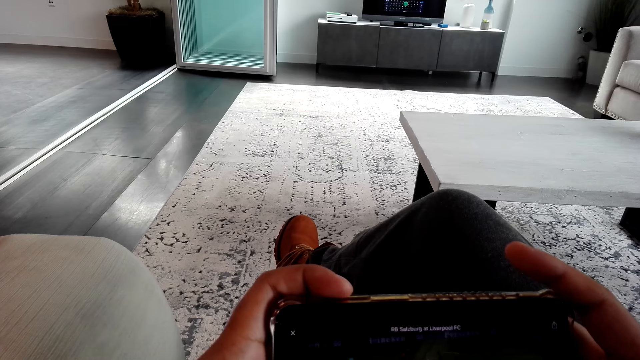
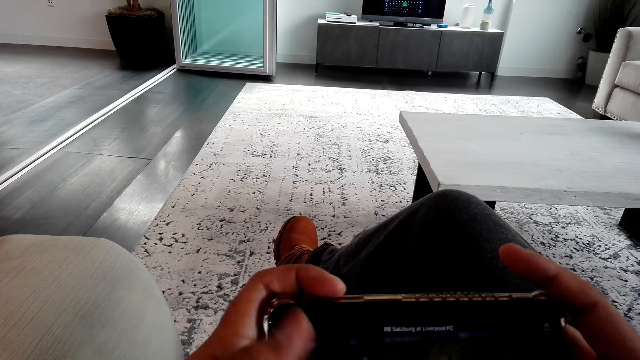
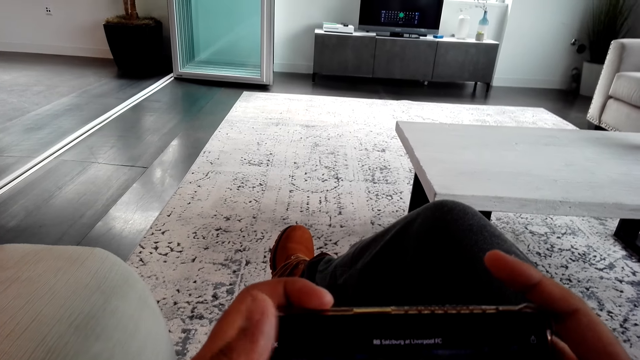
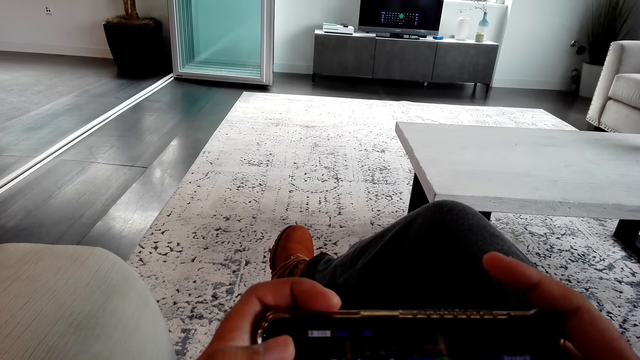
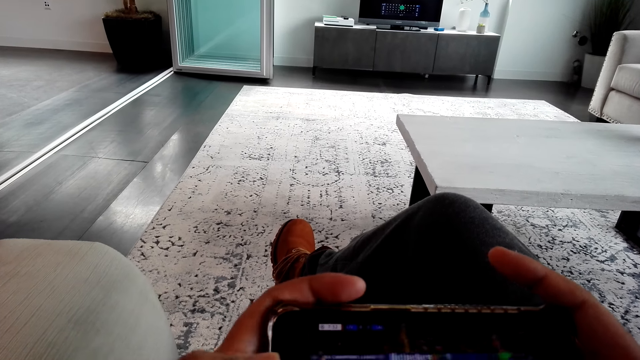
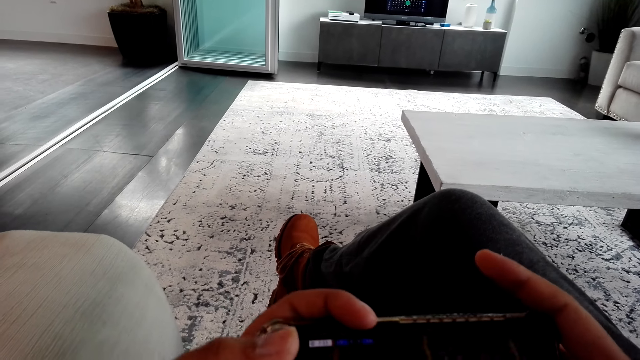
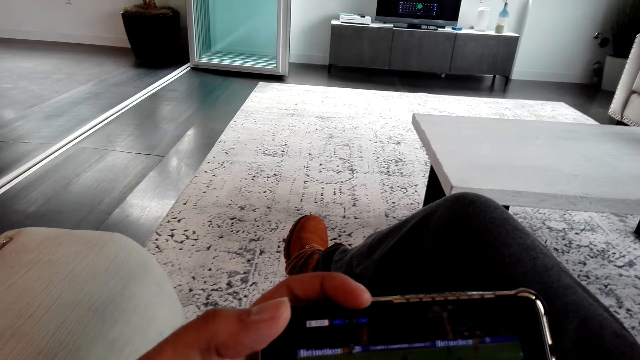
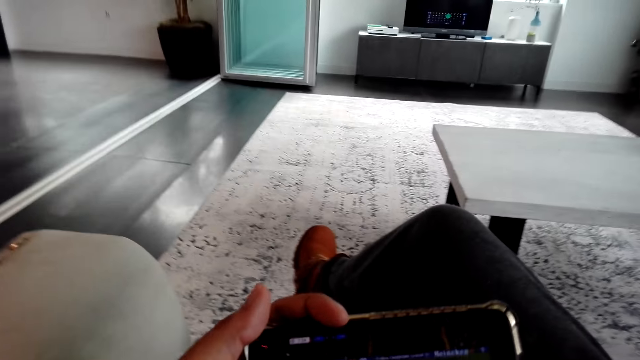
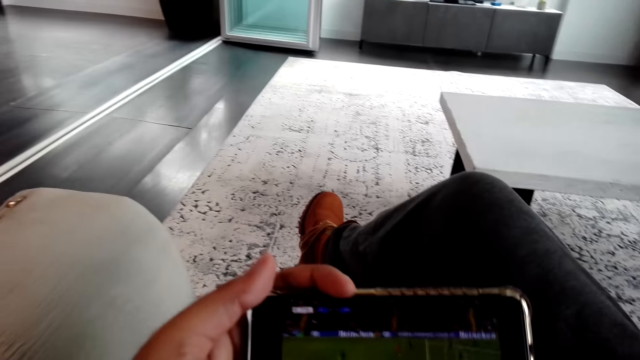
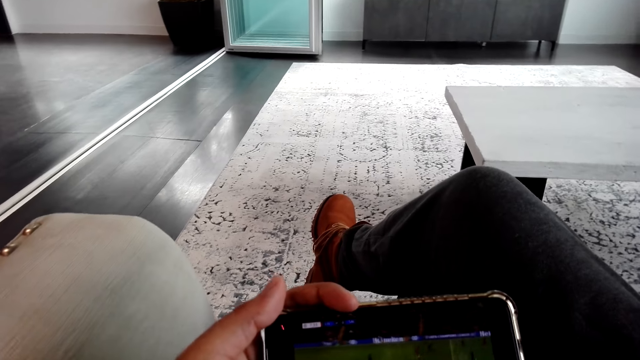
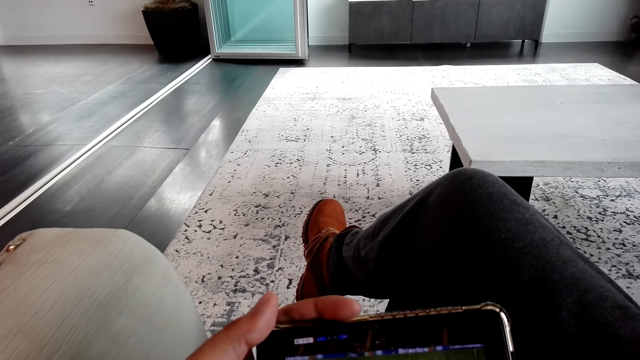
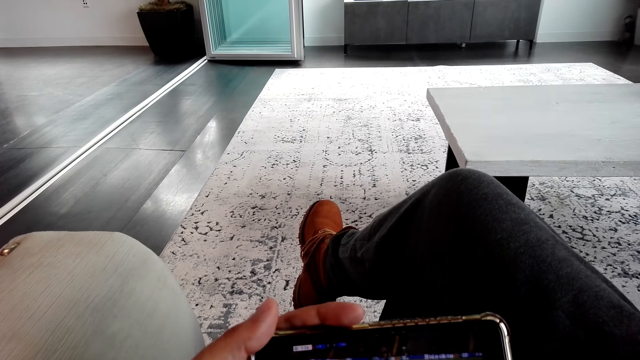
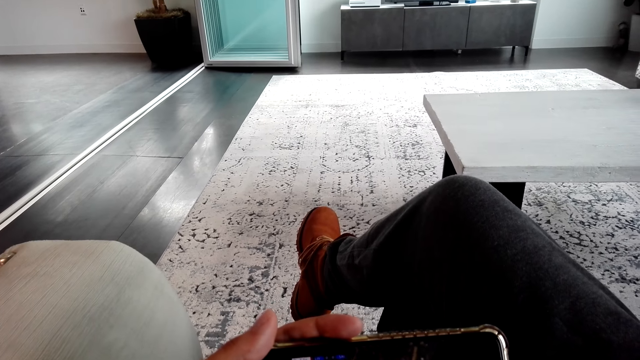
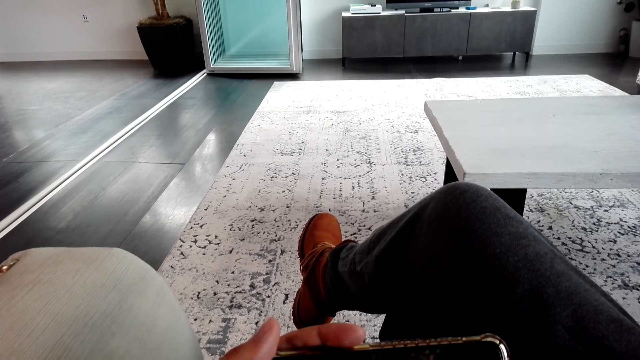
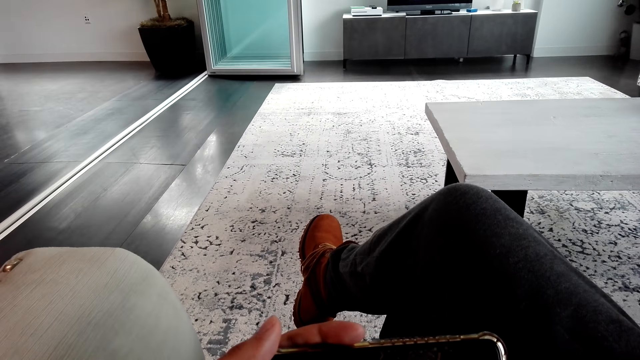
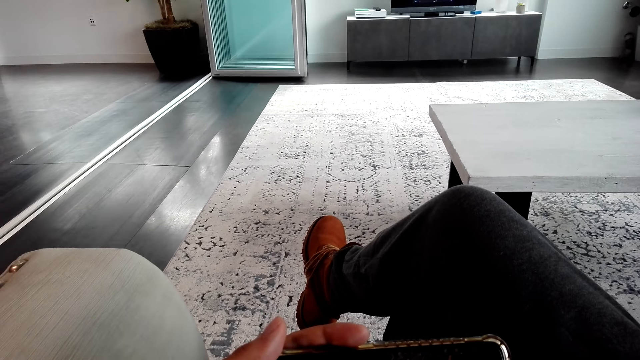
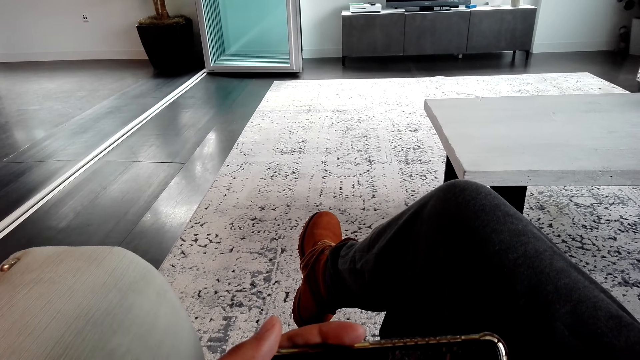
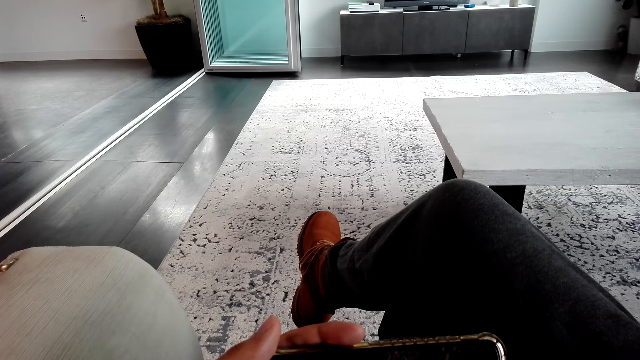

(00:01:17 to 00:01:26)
The camera wearer holds the phone with the right hand. They look at the phone's screen.

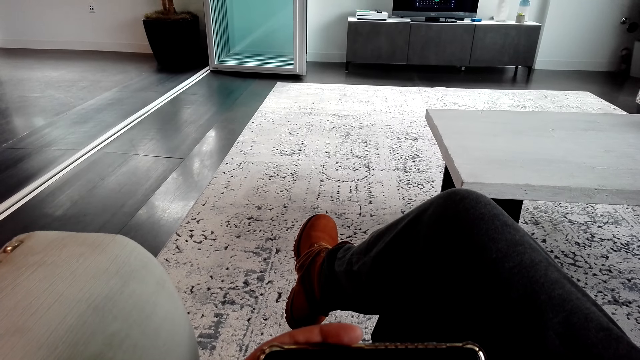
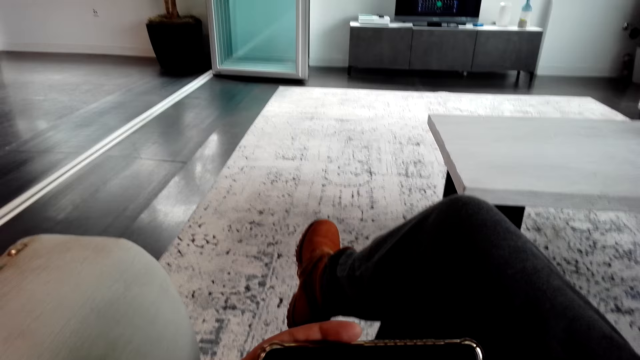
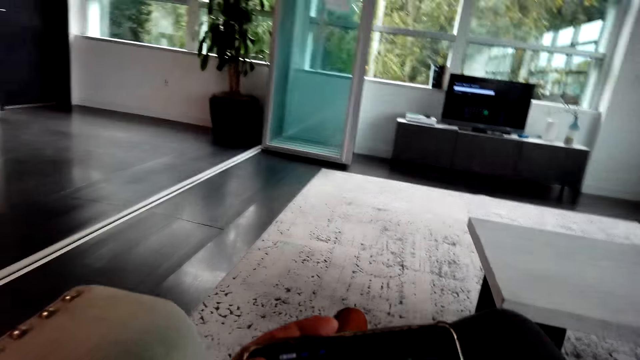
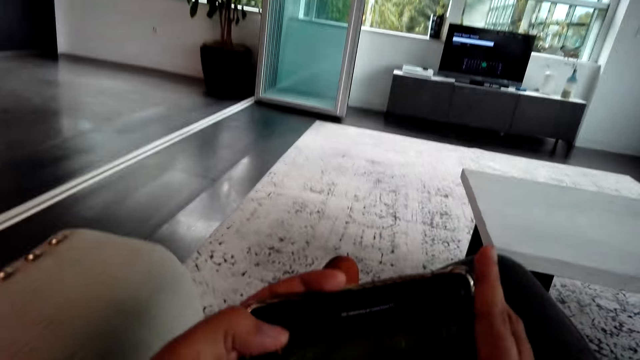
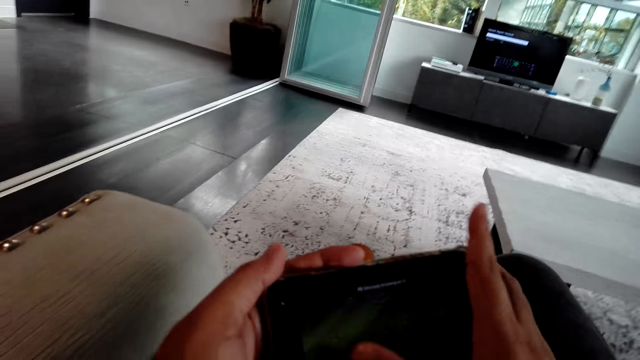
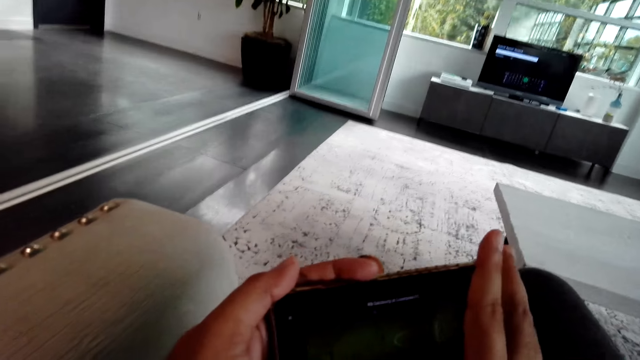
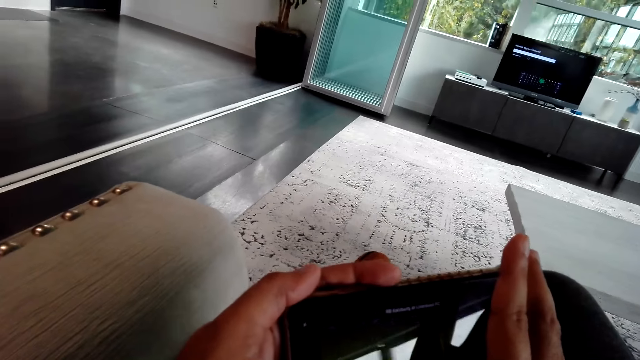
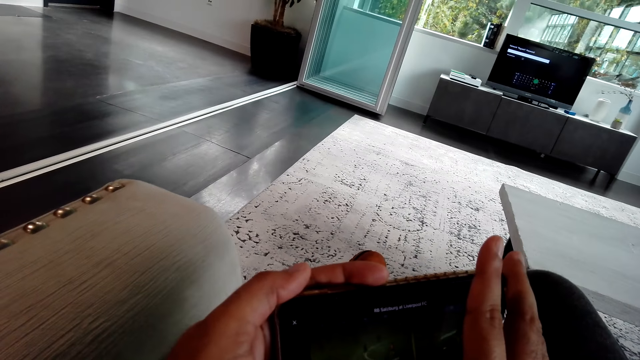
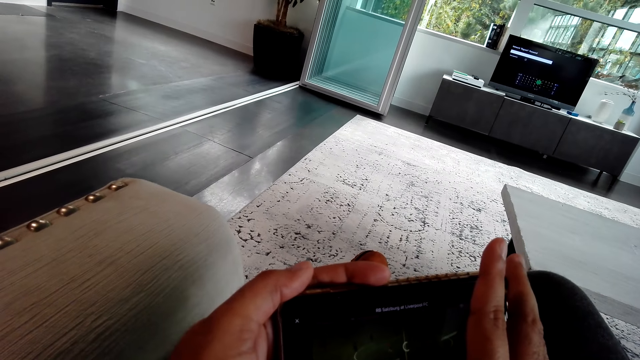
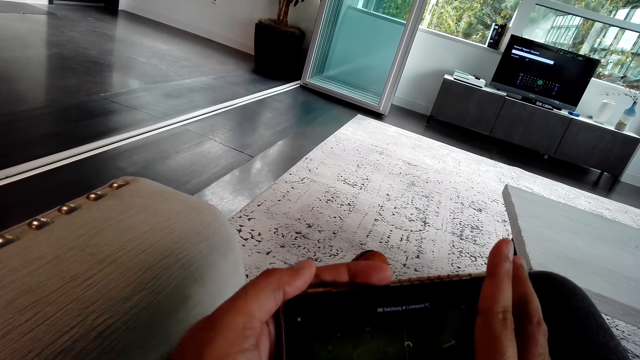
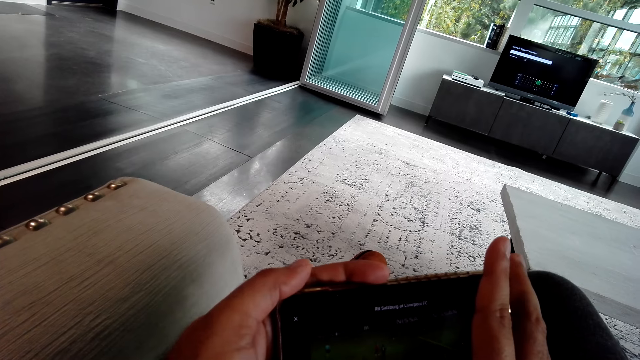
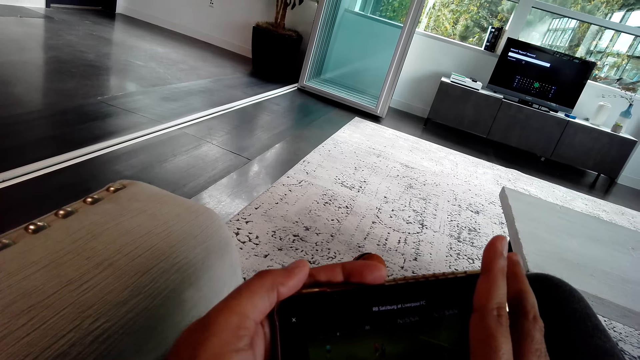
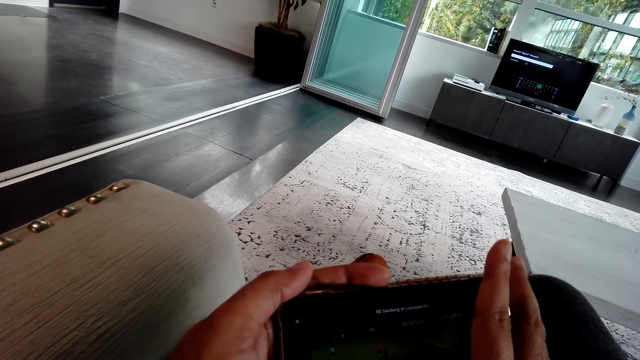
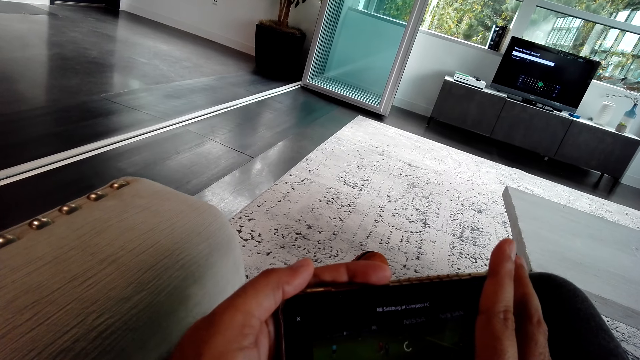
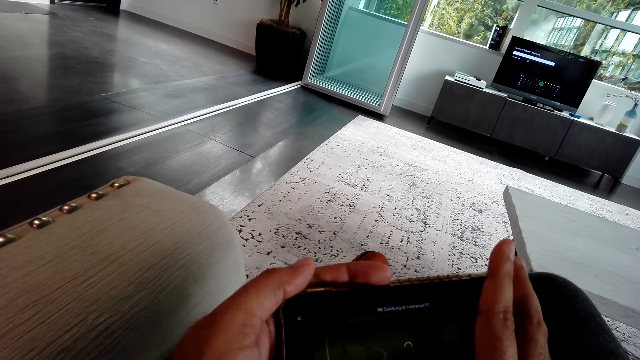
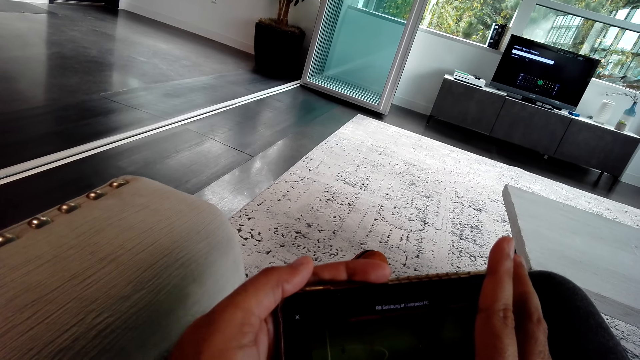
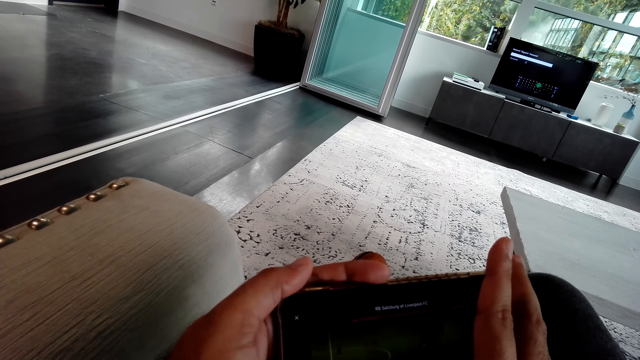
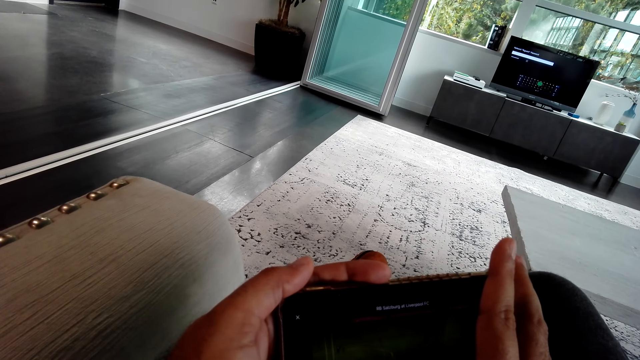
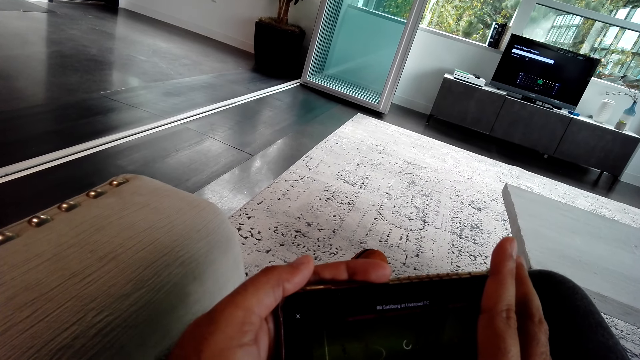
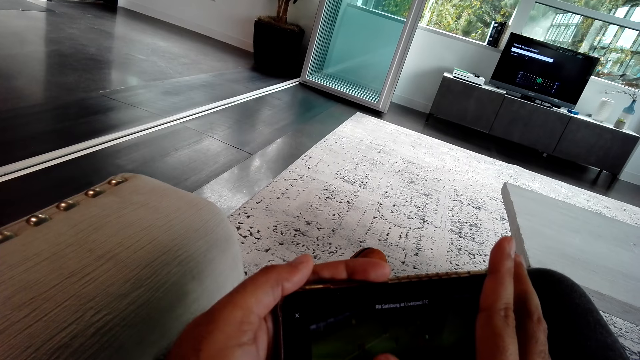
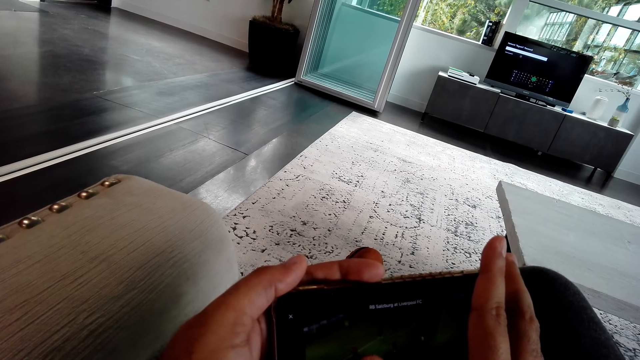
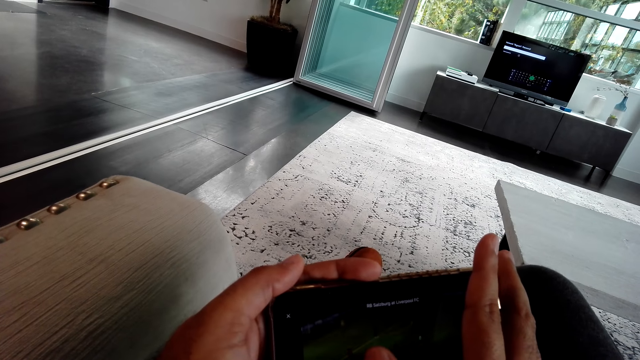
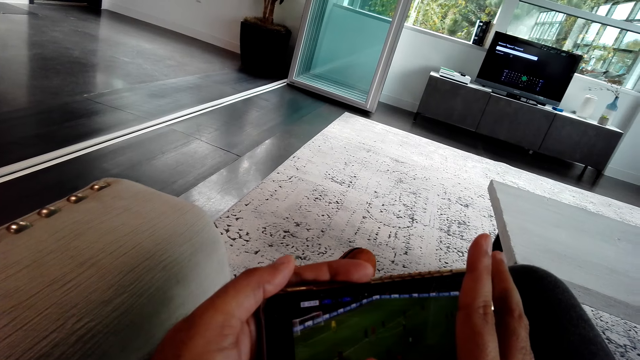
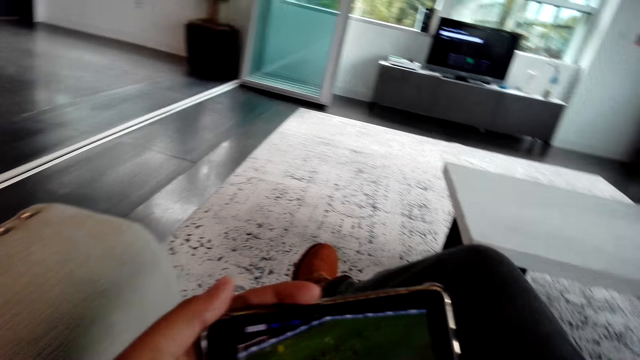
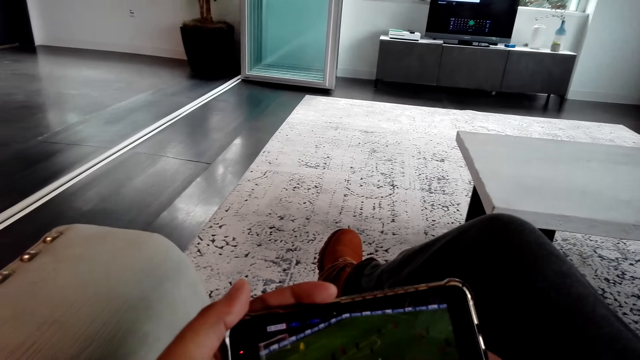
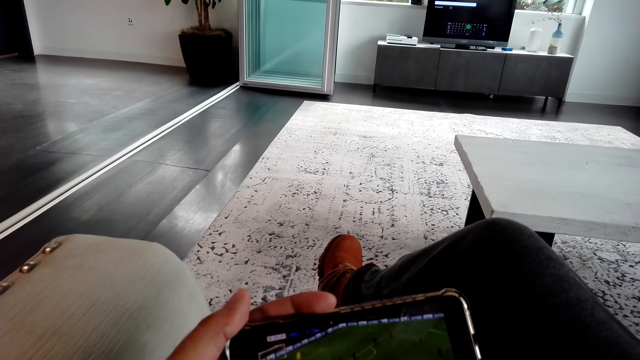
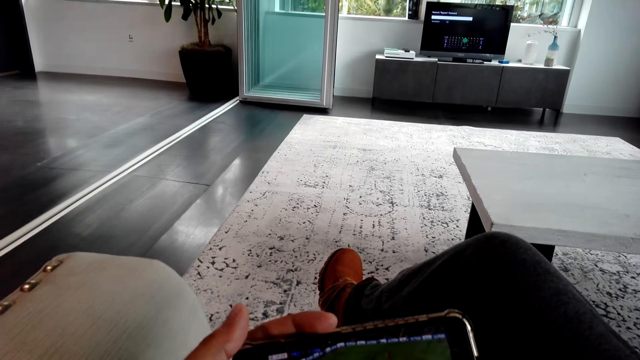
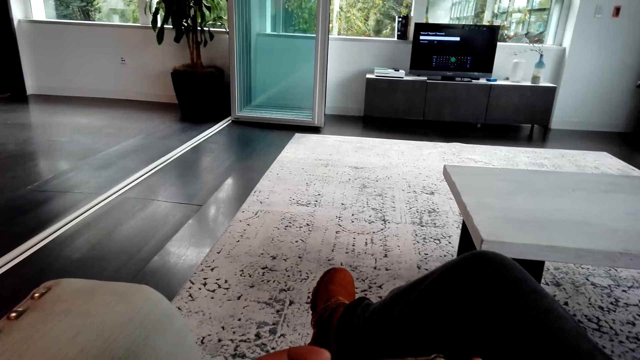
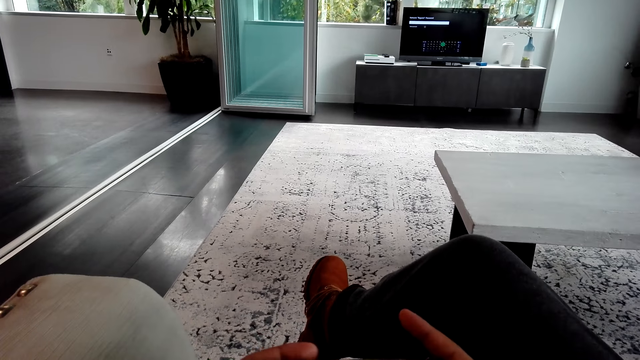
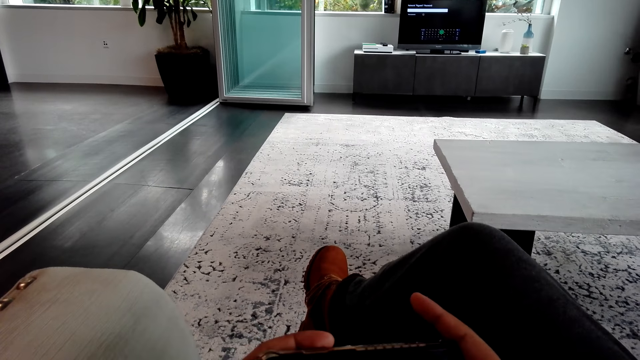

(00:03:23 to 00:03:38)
The camera wearer holds the phone with both hands. They swipe on the phone's screen. They hold the phone with the right hand. They hold the phone with both hands.
